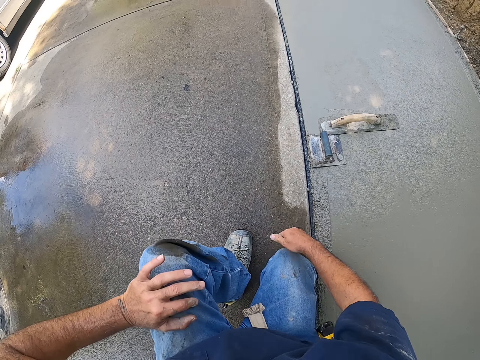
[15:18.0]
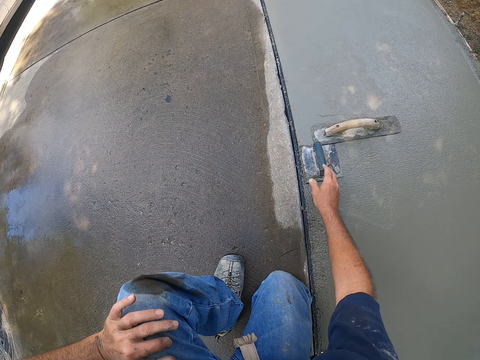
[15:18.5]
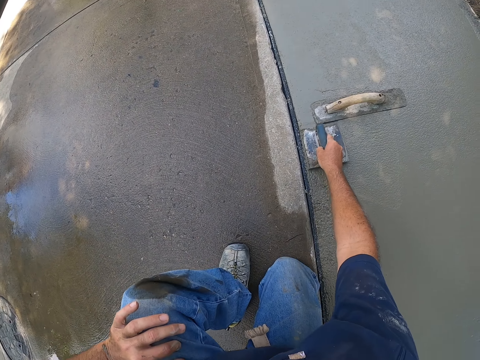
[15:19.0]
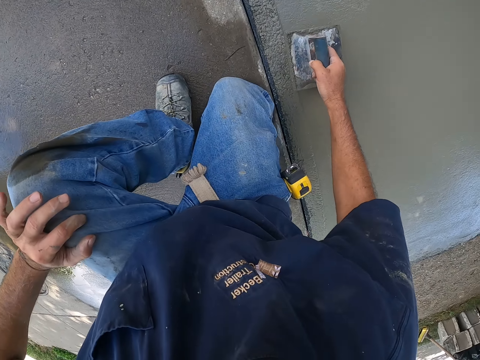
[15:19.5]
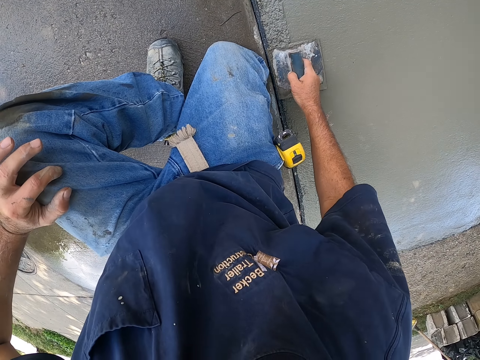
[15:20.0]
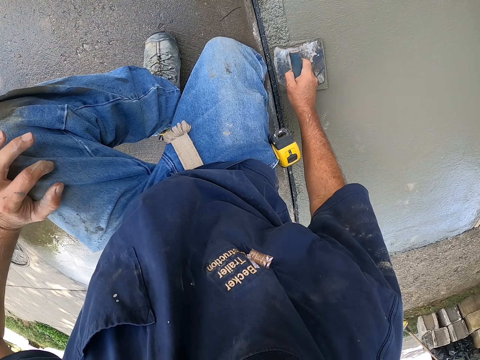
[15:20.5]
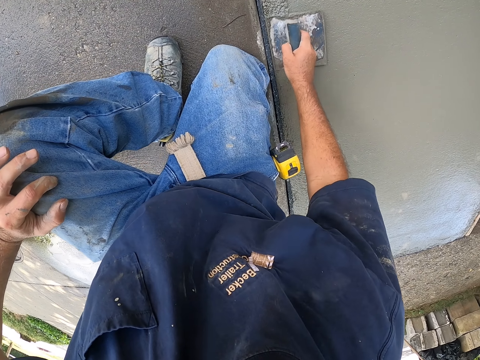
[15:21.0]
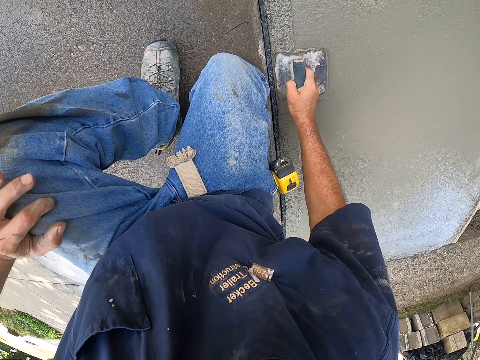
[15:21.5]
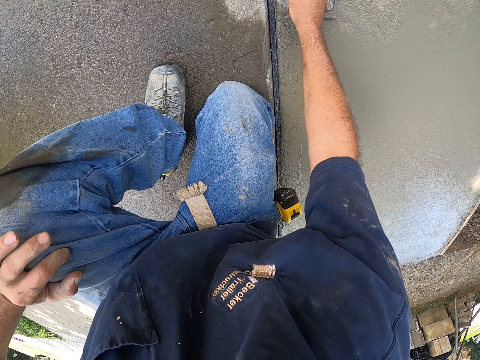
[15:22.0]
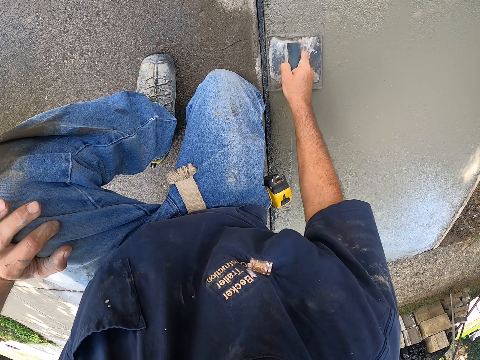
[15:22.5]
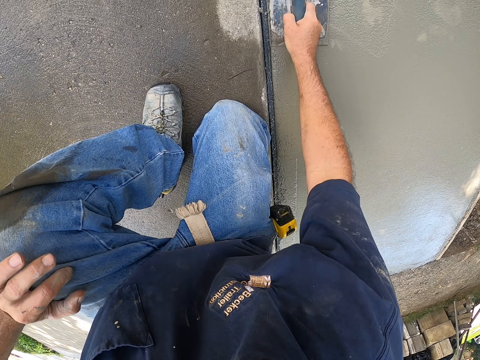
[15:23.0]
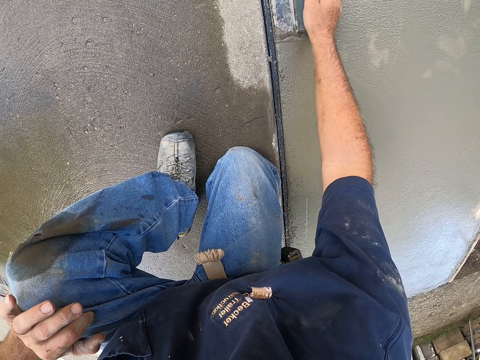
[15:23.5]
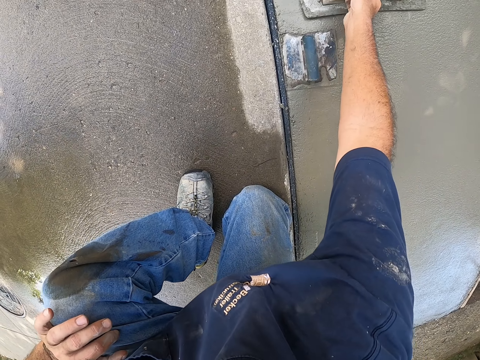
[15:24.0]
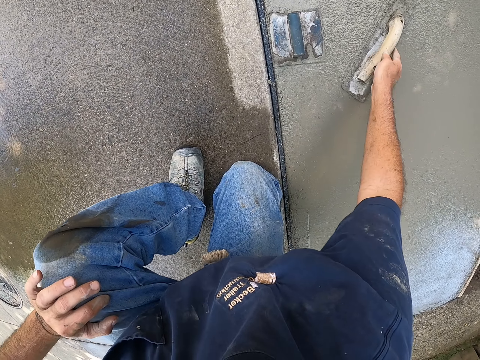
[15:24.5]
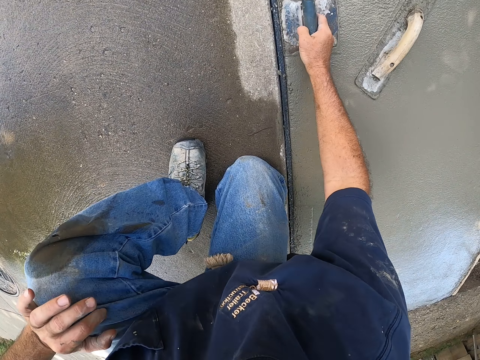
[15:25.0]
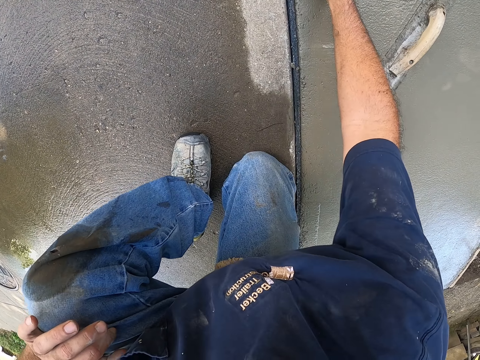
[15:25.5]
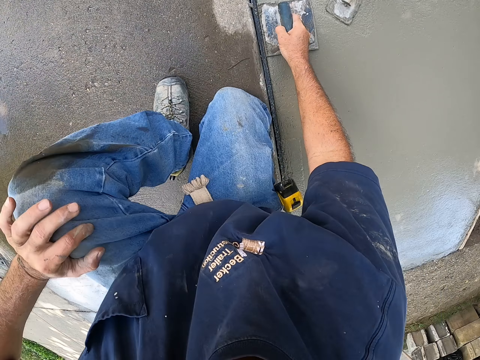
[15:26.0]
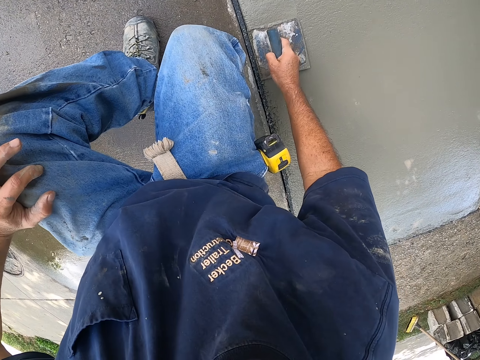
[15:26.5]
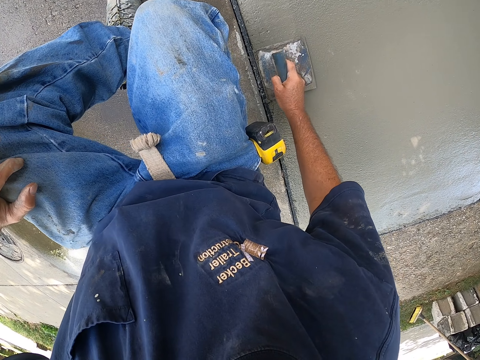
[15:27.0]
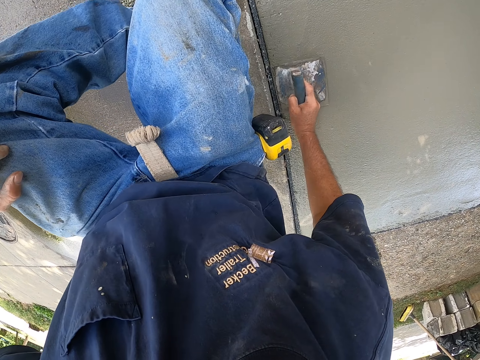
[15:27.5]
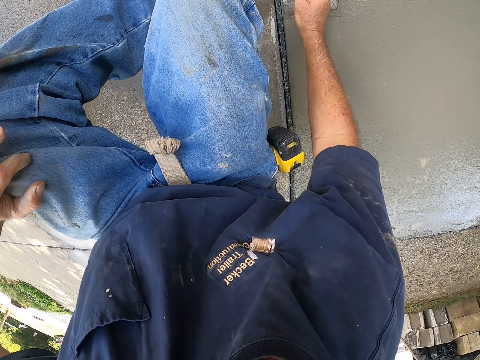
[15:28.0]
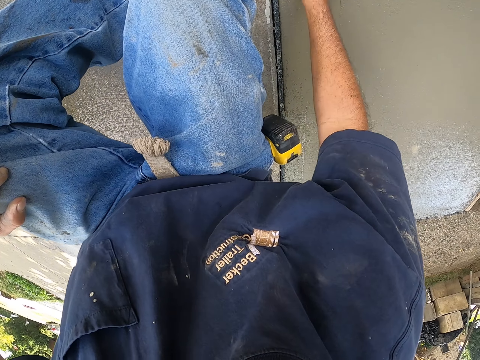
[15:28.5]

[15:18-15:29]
The camera wearer squats. They plaster using a steel trowel. They move the wooden trowel. They plaster using the steel trowel.

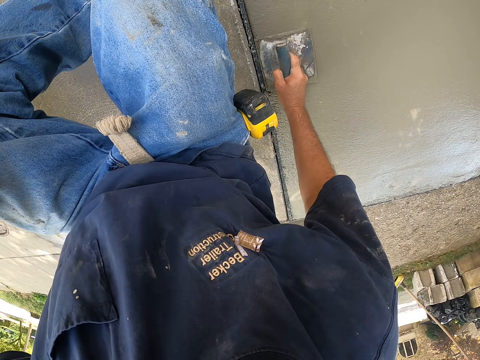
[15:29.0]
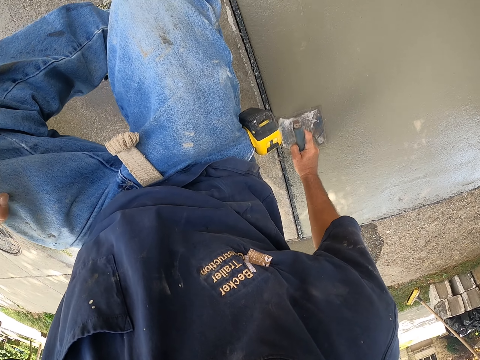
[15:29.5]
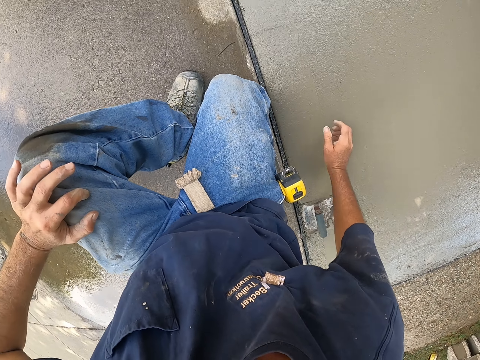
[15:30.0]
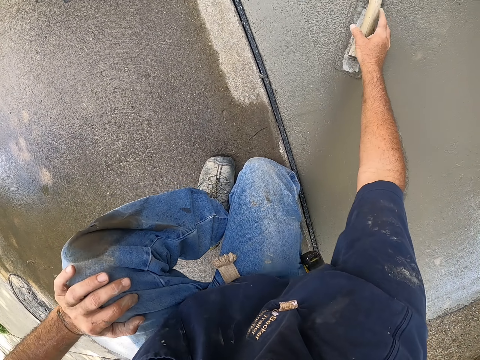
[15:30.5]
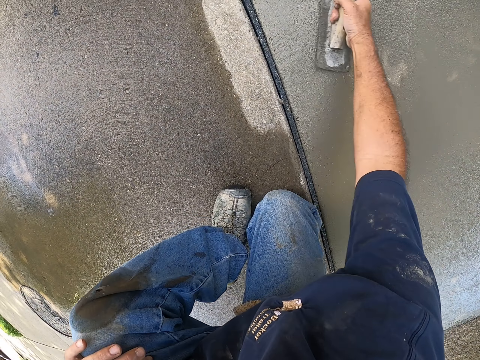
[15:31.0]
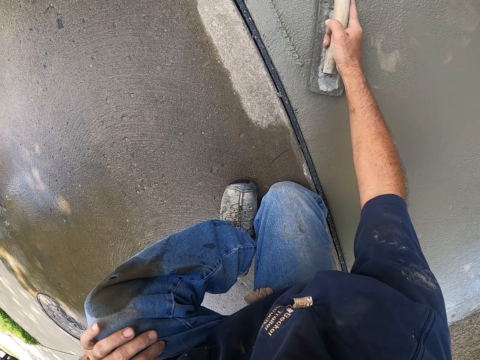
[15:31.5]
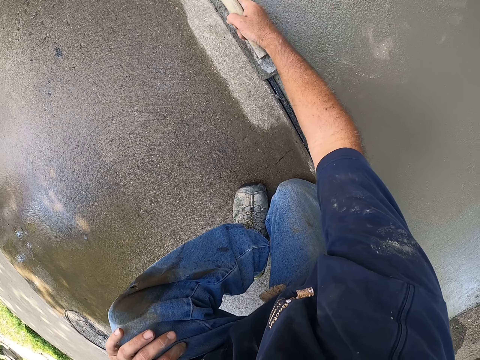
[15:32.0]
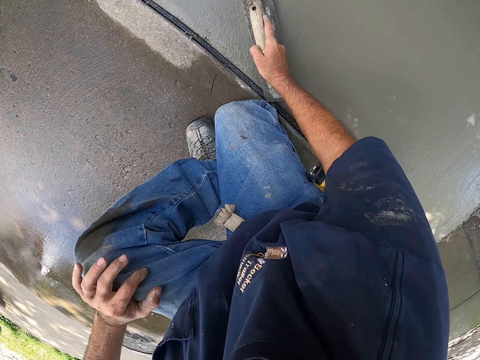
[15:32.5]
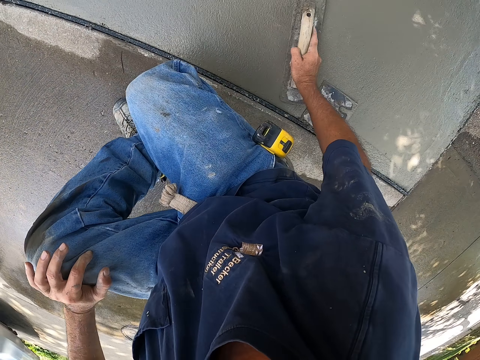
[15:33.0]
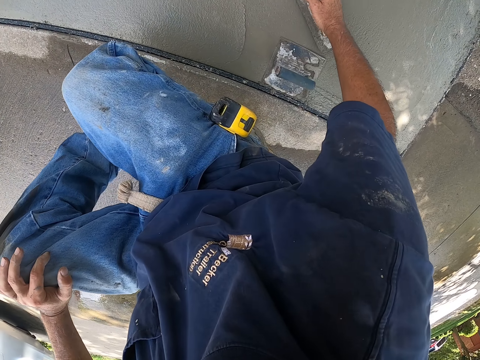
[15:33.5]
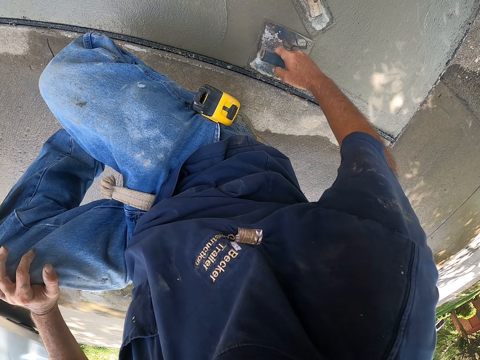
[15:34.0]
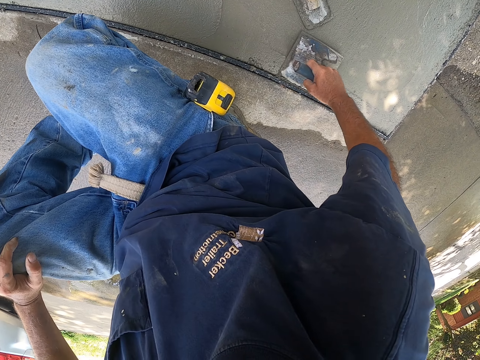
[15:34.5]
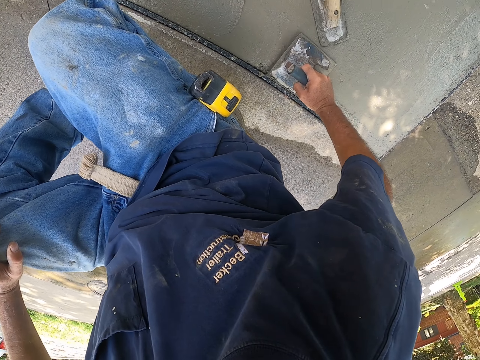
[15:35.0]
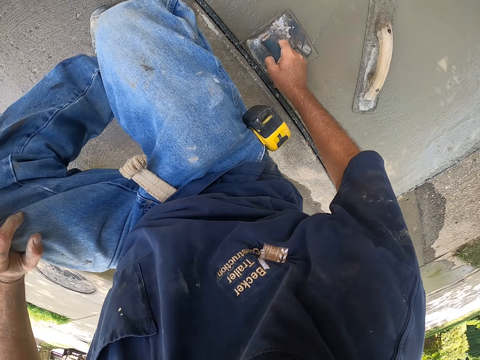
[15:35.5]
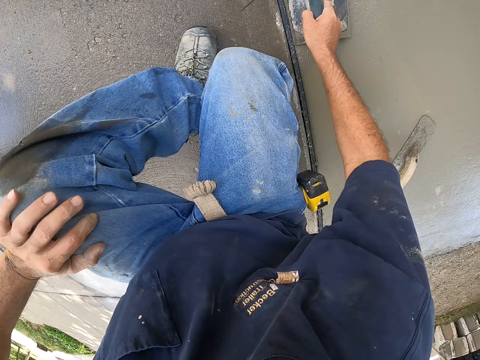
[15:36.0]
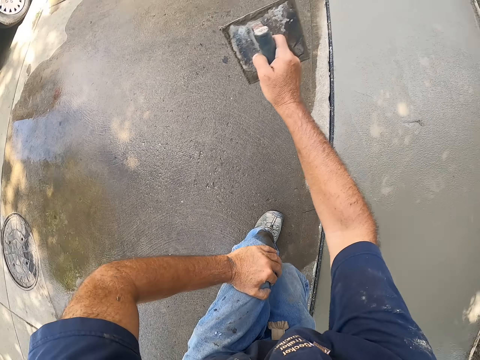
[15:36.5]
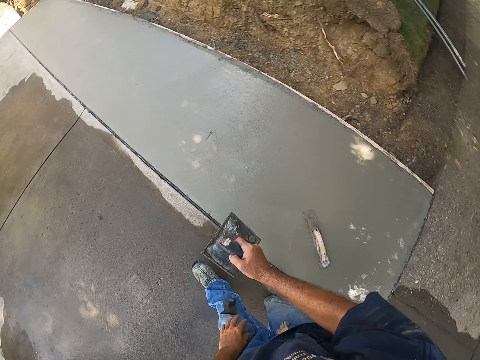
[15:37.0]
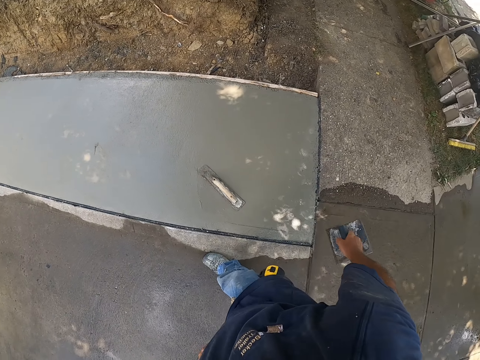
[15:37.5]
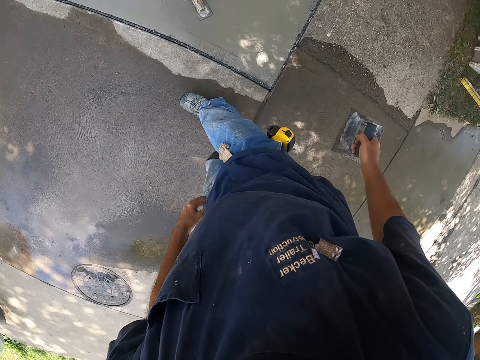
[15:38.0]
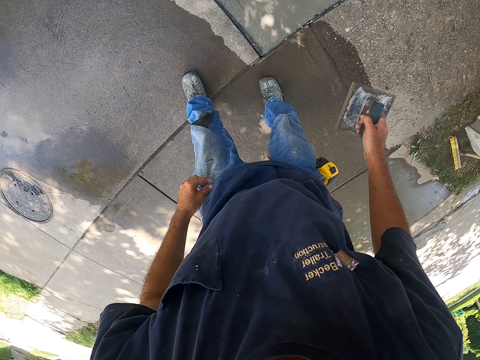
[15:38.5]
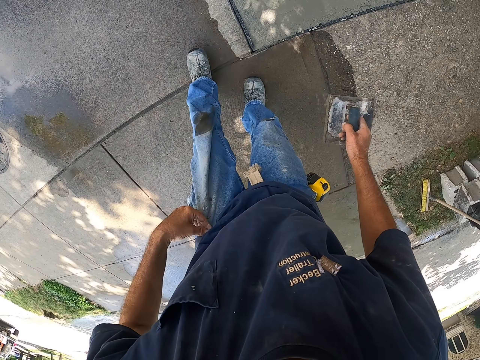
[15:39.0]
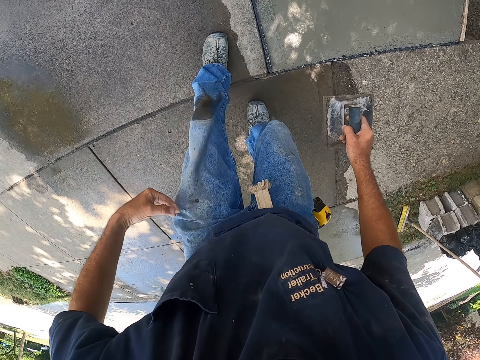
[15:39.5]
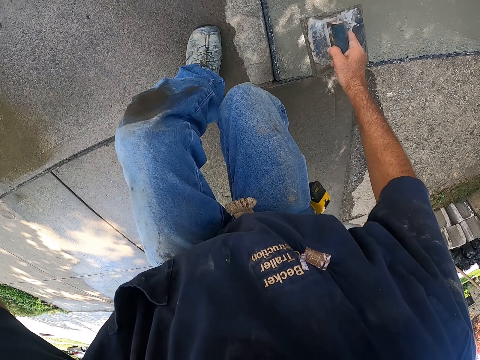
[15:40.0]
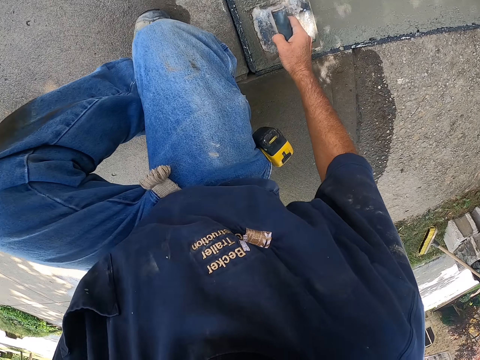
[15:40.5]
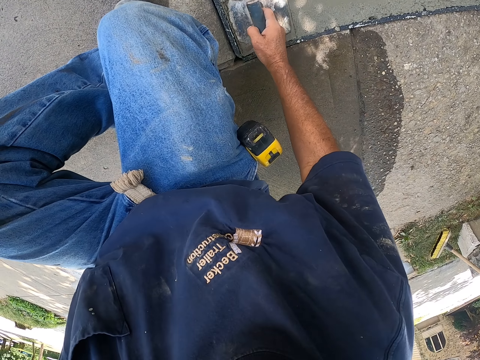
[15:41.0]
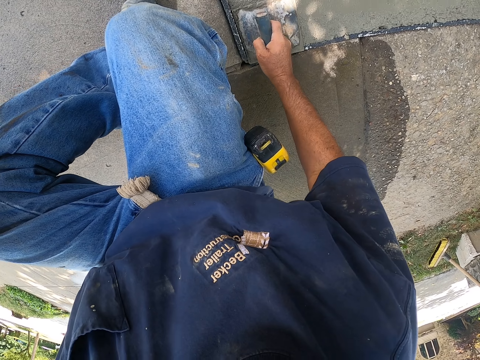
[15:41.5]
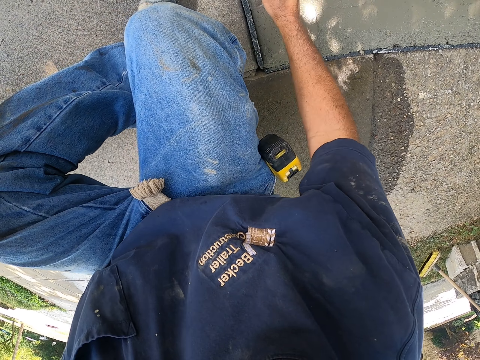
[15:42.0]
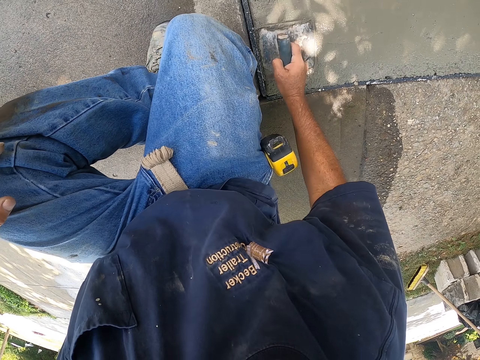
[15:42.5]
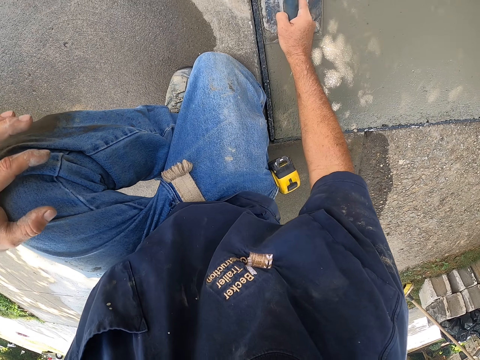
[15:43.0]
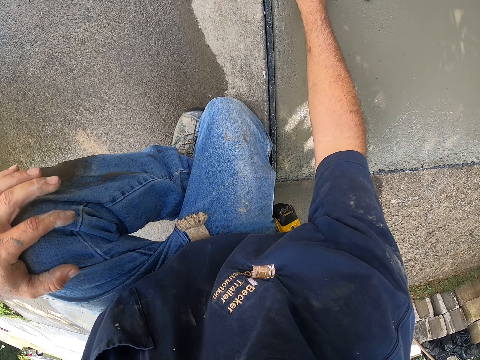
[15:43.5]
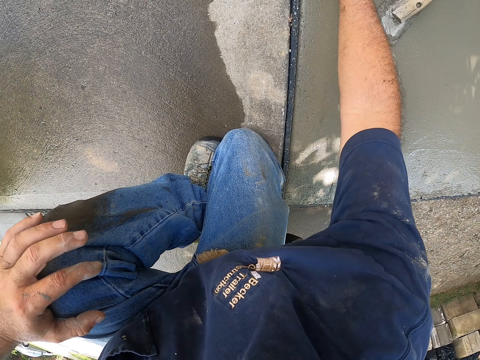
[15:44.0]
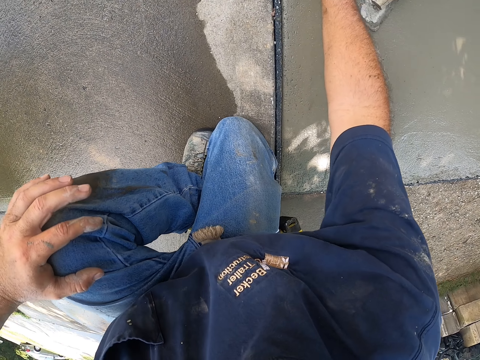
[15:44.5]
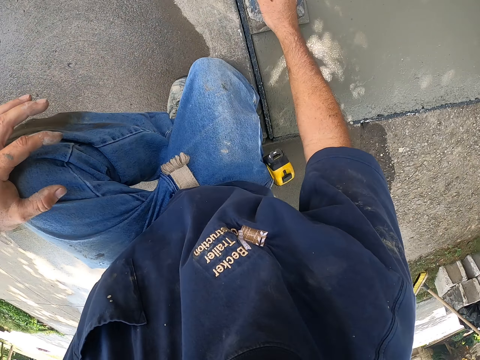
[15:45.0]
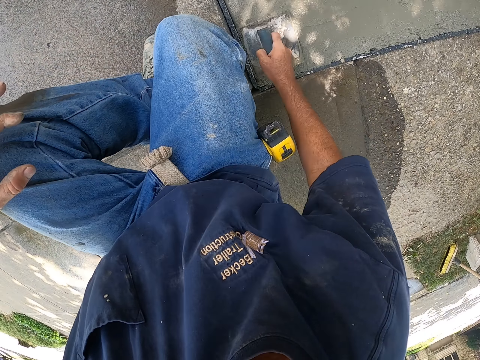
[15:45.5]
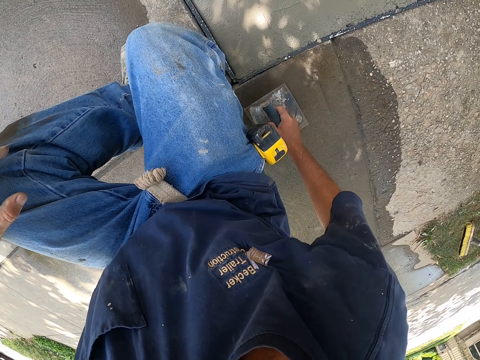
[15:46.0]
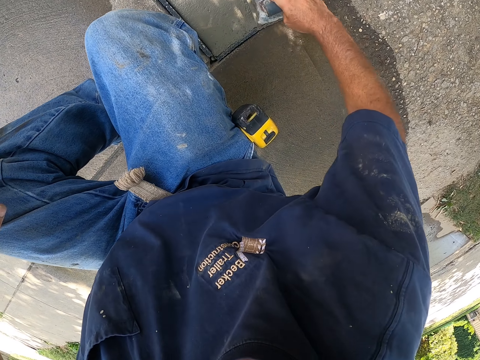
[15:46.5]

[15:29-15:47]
The camera wearer plasters using a wooden trowel. They plaster using a steel trowel. They stand up. They squat. They plaster using the steel trowel.
